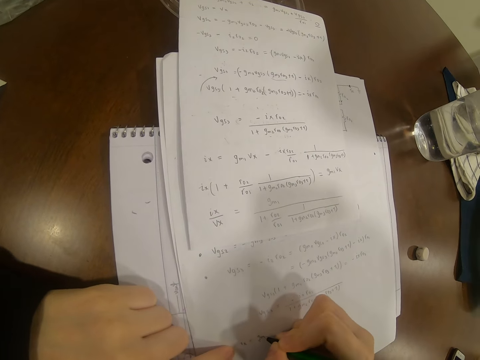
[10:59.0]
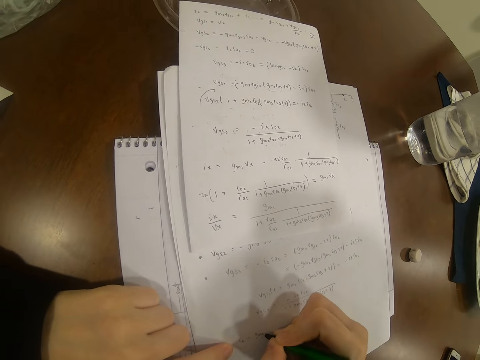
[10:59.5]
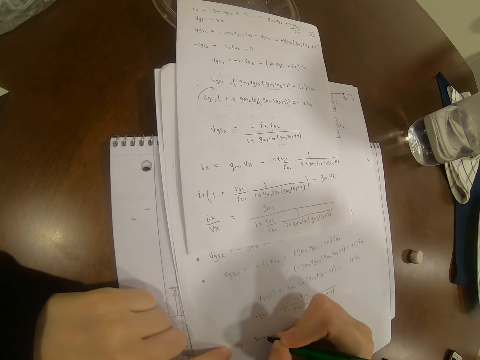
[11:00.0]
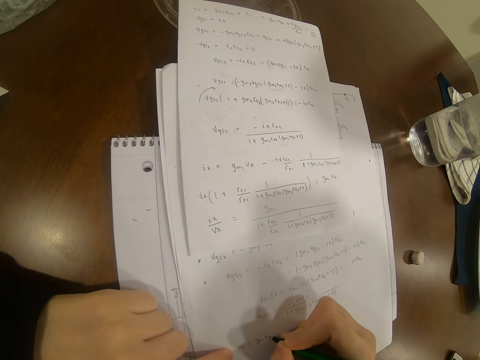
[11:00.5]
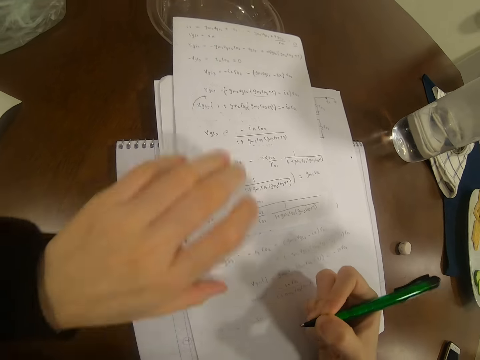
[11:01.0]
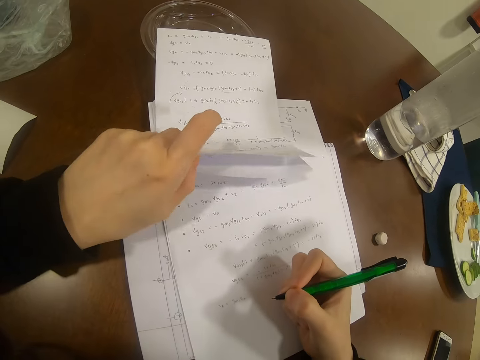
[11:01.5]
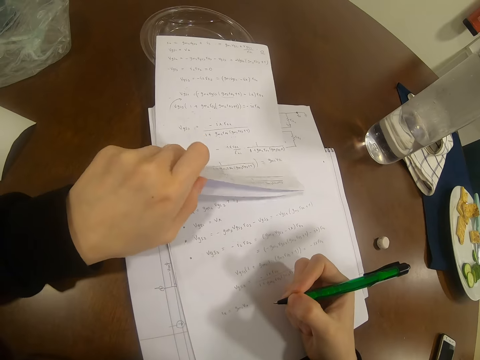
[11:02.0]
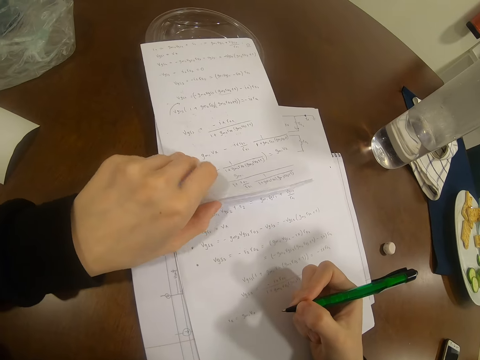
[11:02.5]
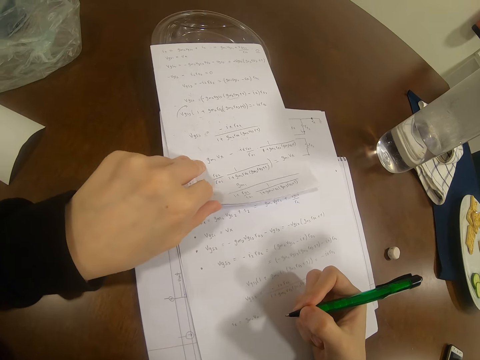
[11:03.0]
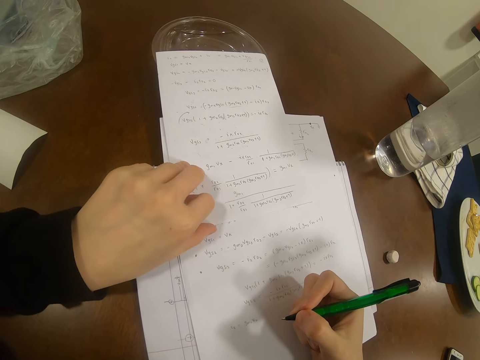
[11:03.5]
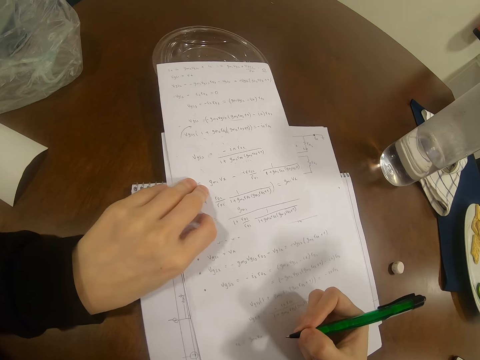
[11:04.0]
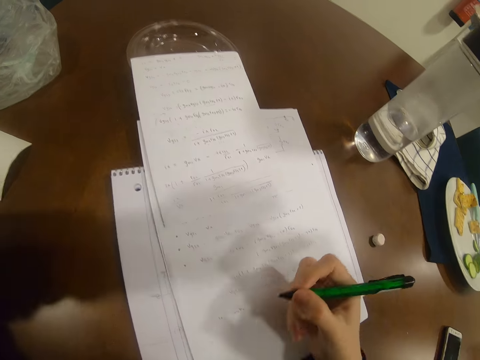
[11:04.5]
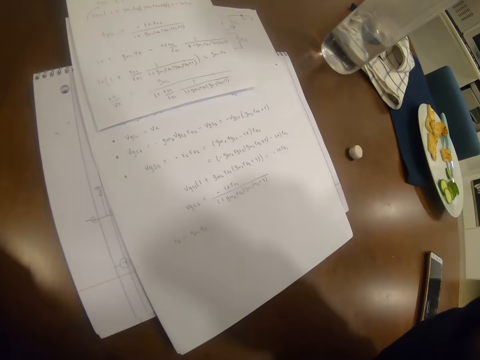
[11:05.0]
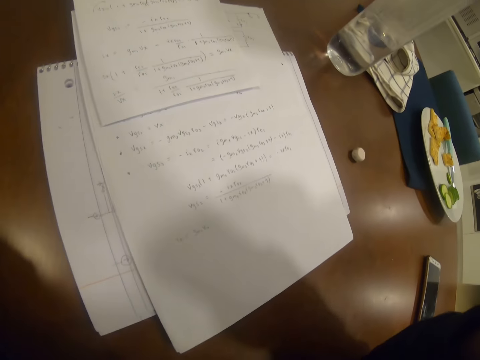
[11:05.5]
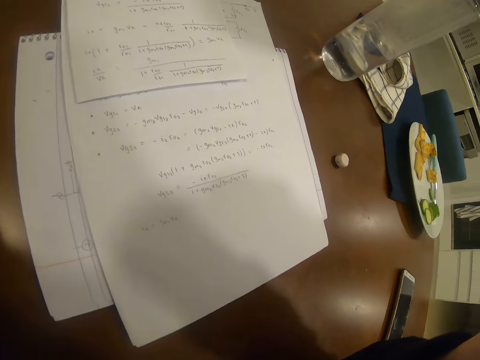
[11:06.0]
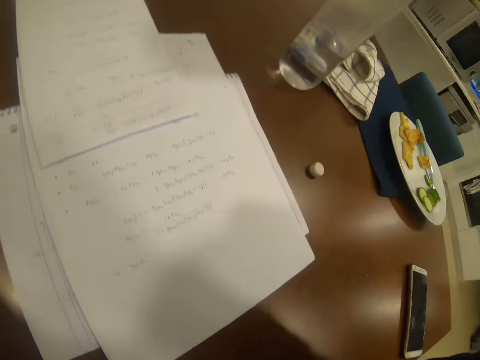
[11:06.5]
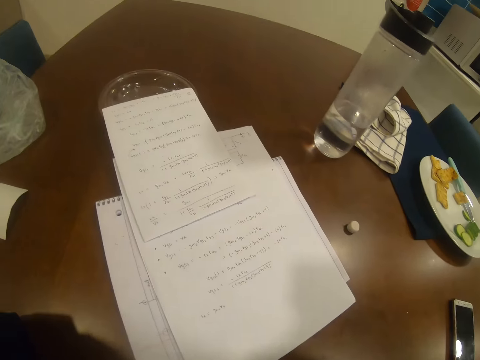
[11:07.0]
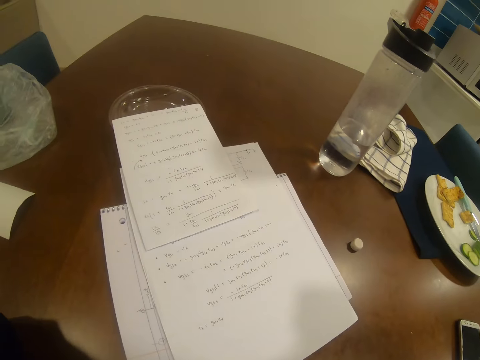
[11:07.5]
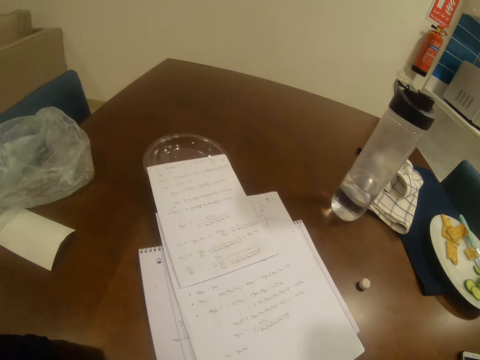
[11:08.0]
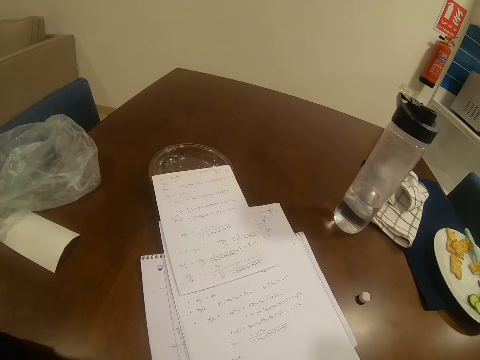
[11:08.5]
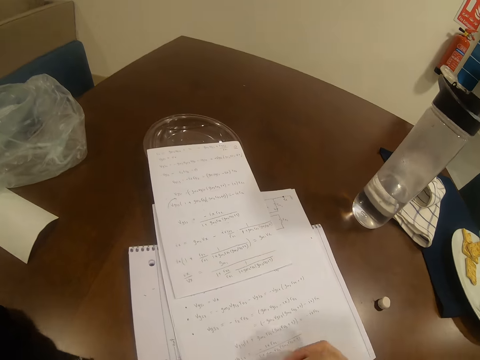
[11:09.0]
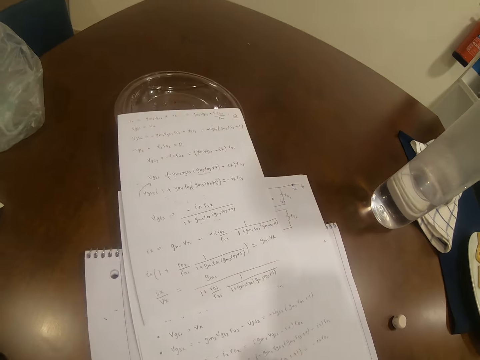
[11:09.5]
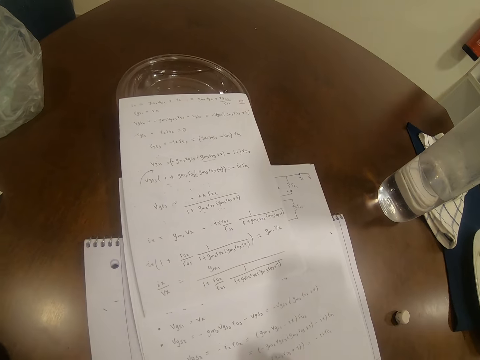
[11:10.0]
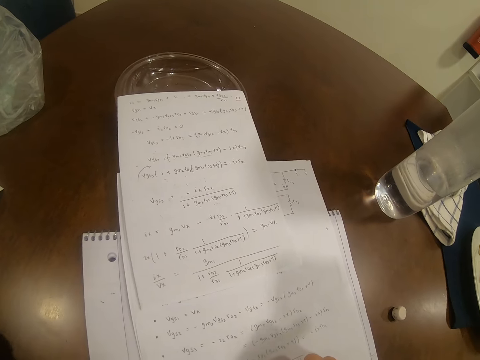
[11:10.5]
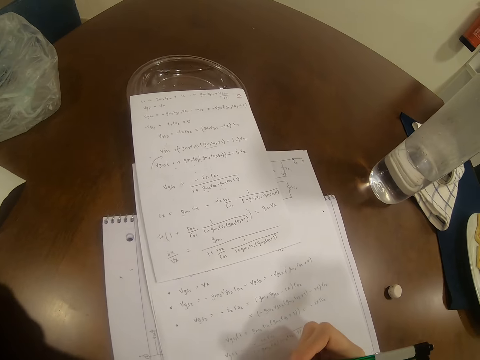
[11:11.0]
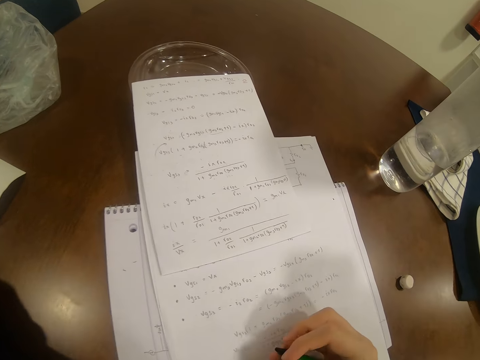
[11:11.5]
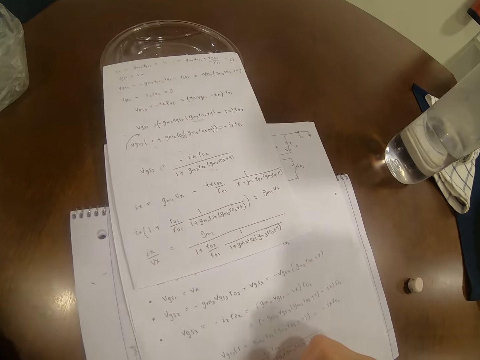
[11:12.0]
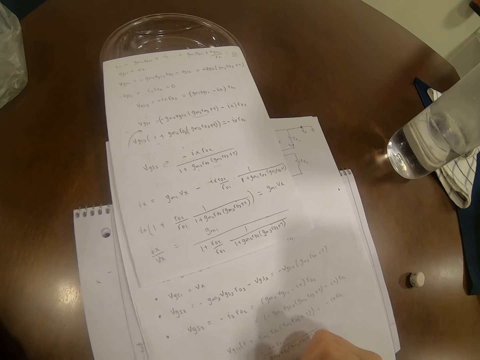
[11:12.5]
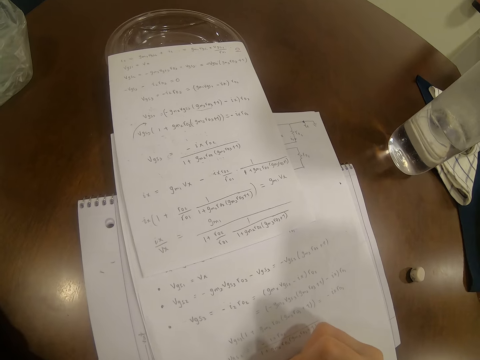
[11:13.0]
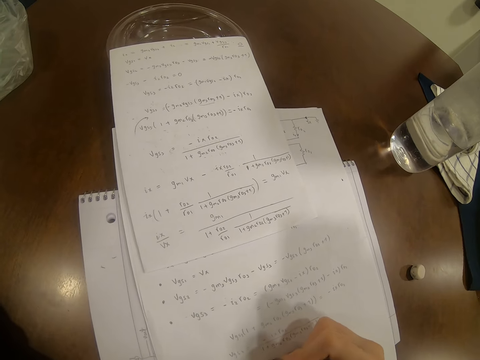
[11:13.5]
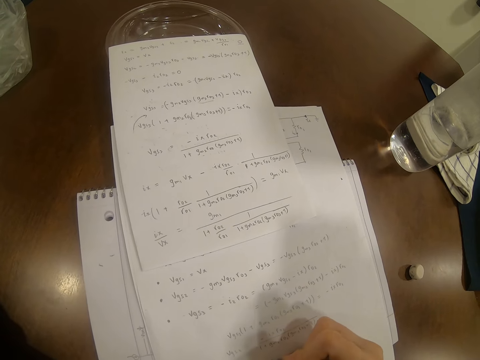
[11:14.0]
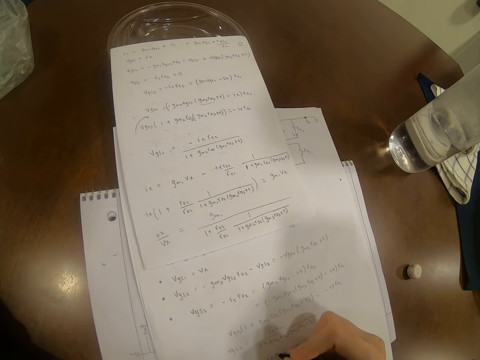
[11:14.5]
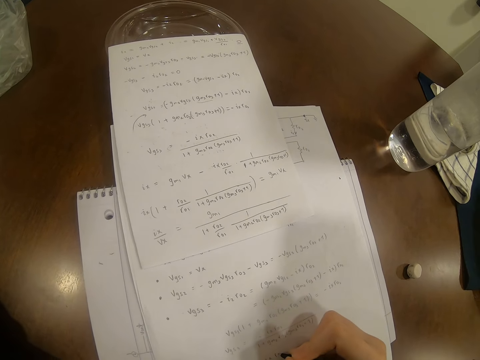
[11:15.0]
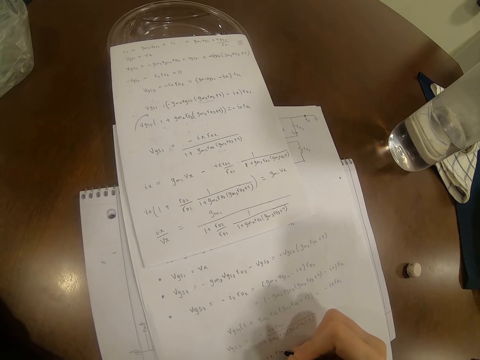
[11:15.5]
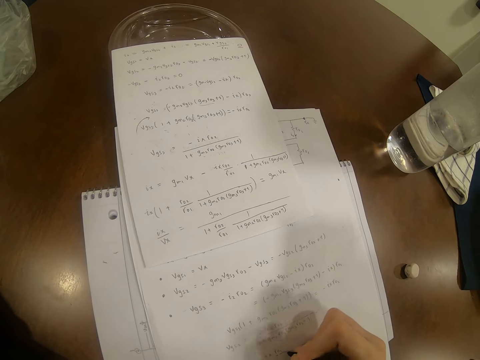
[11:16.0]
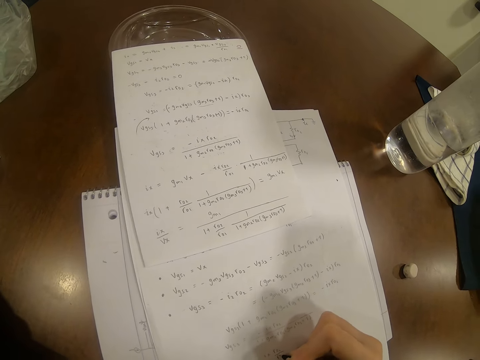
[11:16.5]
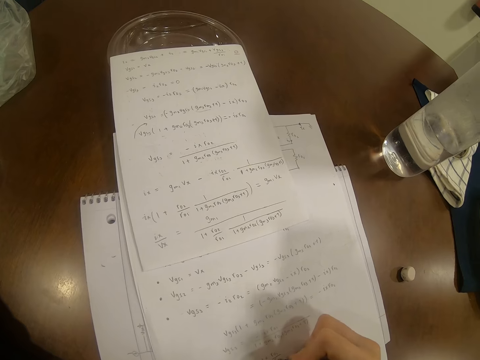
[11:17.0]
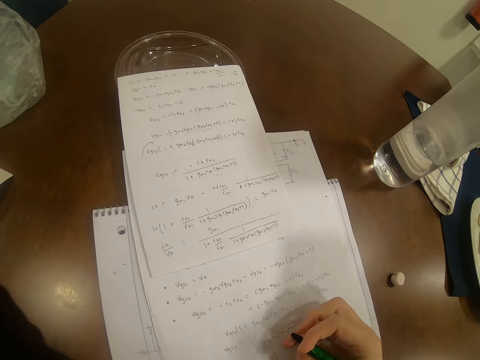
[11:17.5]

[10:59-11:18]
The camera wearer holds a piece of paper. They set the camera. They eat some crisps. They write on the piece of paper.

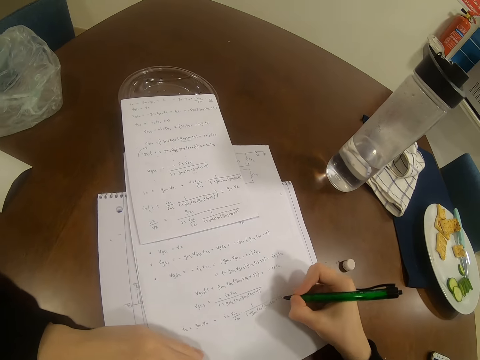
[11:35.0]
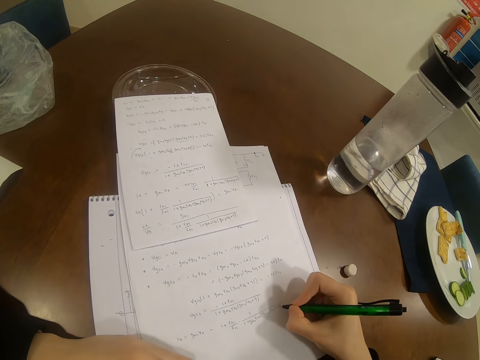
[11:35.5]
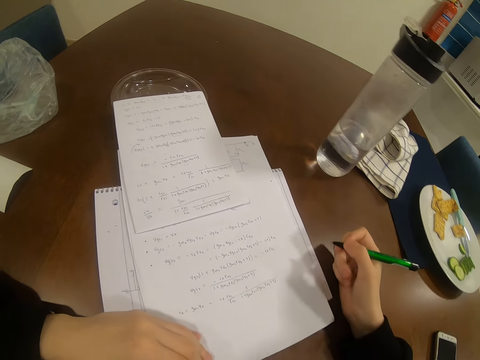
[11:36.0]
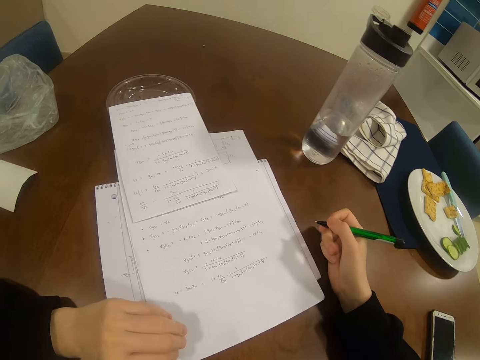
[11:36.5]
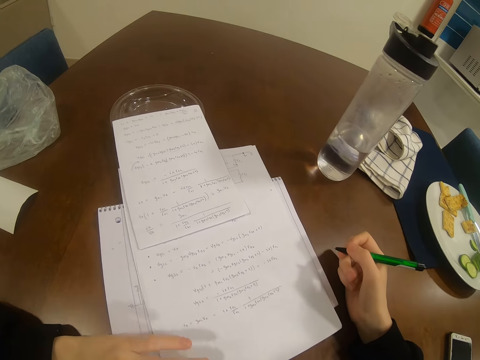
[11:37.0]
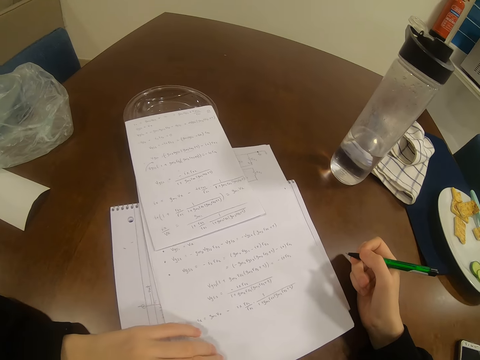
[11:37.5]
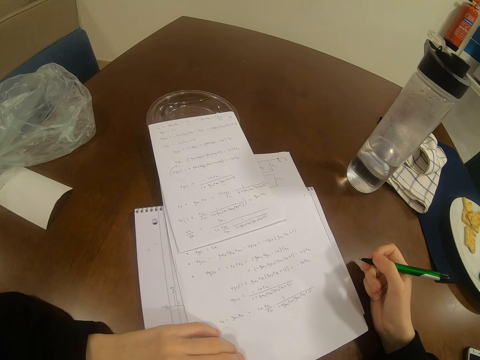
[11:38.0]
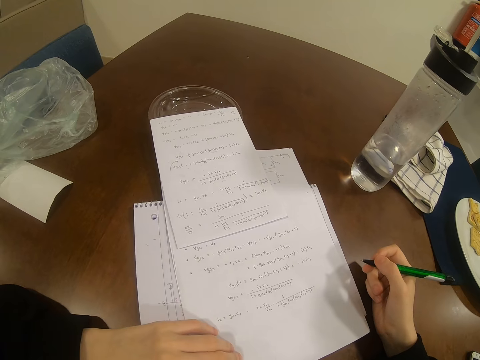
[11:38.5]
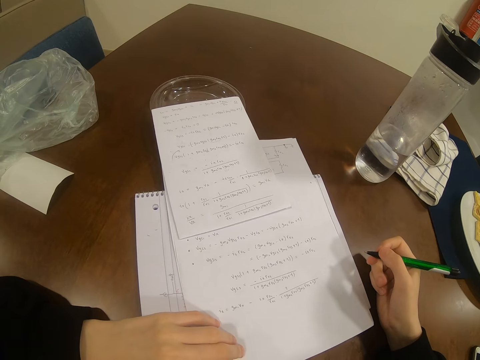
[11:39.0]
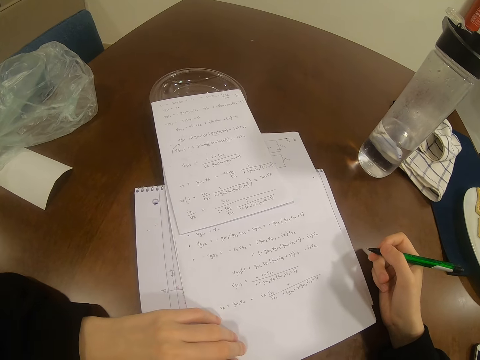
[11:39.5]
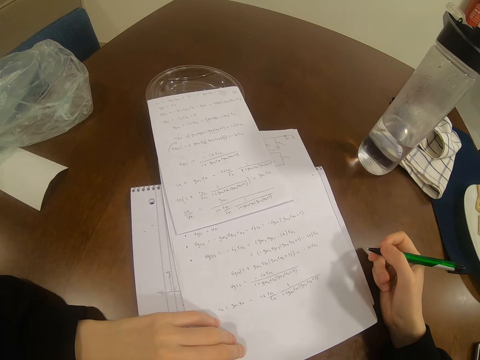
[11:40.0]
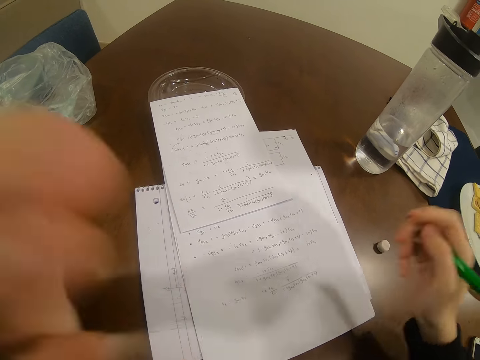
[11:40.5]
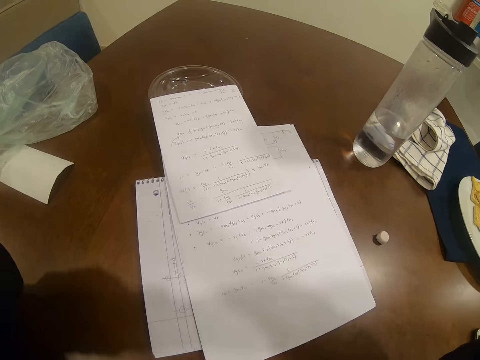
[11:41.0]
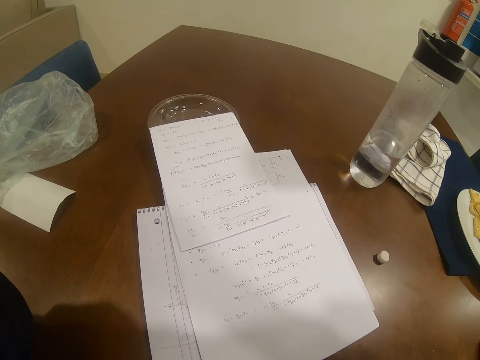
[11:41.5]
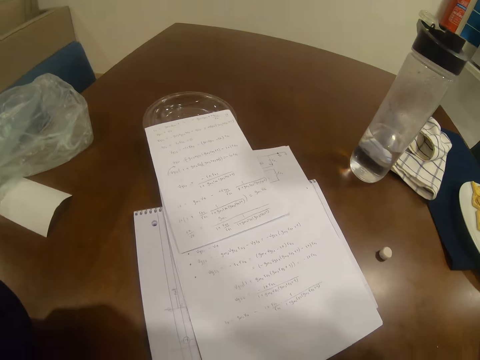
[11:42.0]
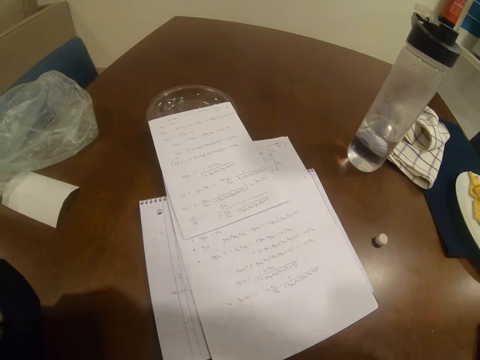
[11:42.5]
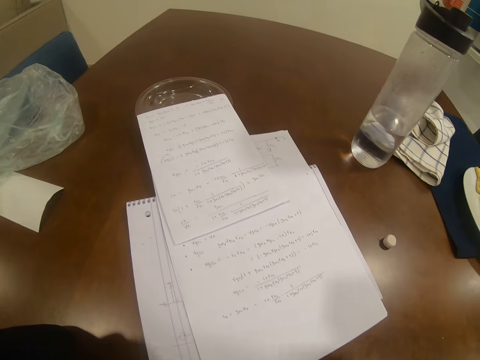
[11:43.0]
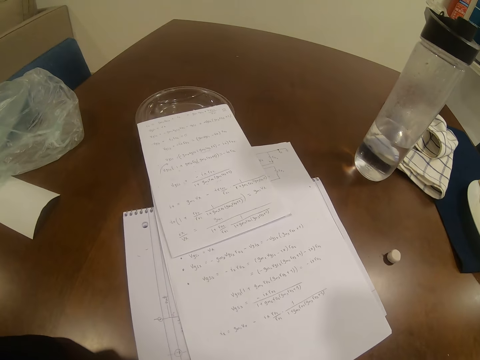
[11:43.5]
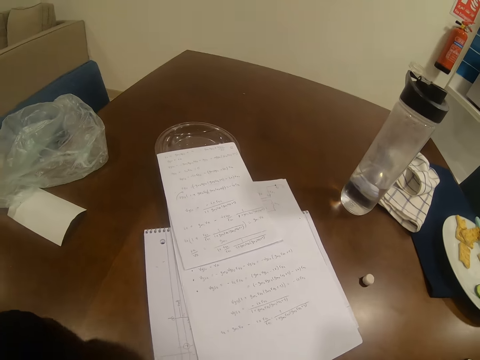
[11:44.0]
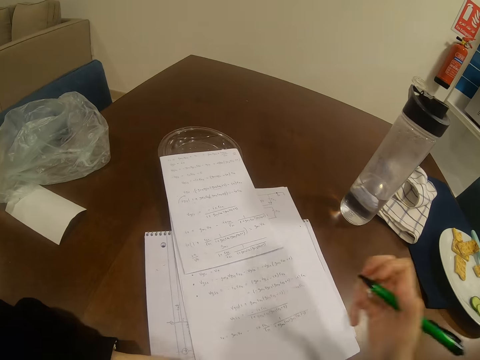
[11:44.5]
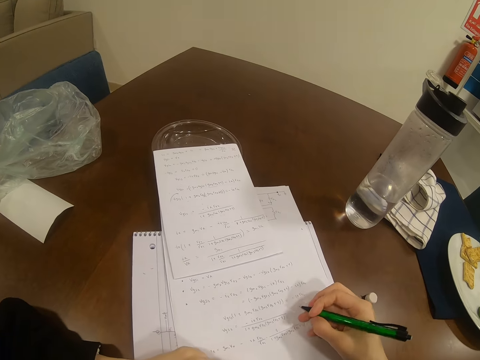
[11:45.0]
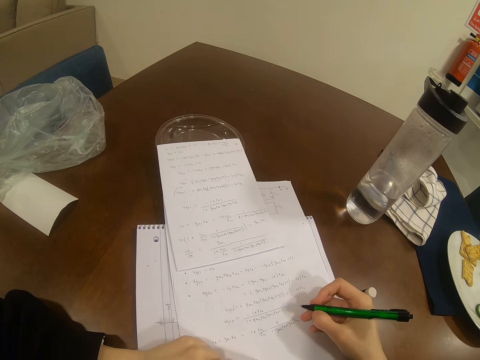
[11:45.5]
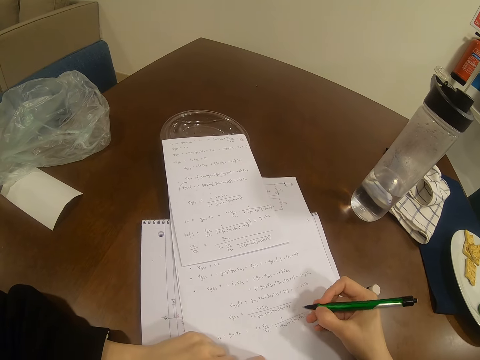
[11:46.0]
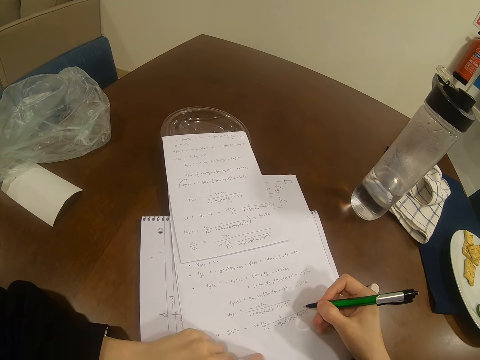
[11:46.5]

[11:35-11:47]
The camera wearer looks at the paper. They set the camera. They eat some crisps. They look at the paper.
